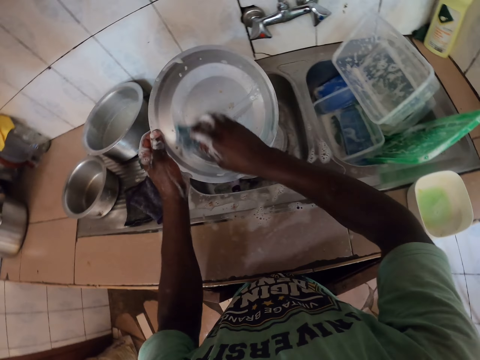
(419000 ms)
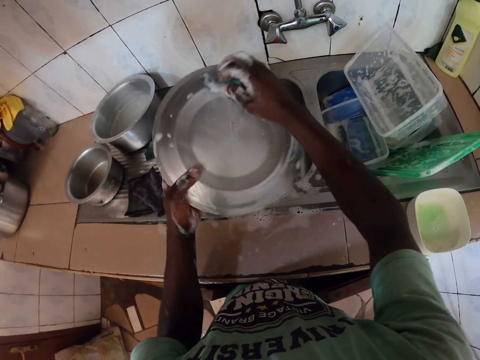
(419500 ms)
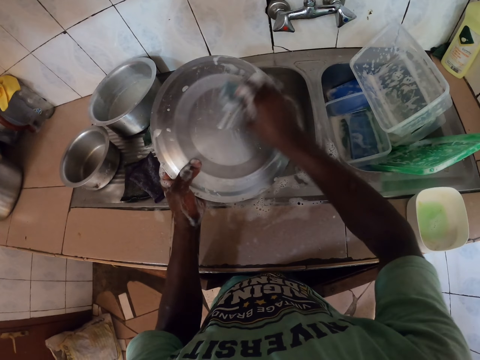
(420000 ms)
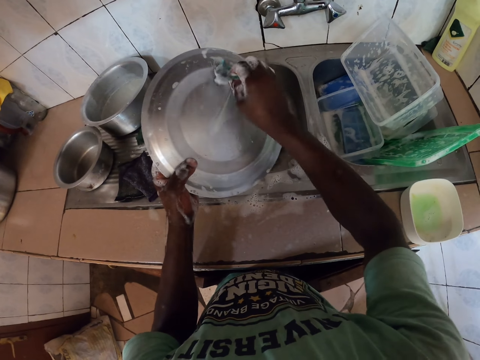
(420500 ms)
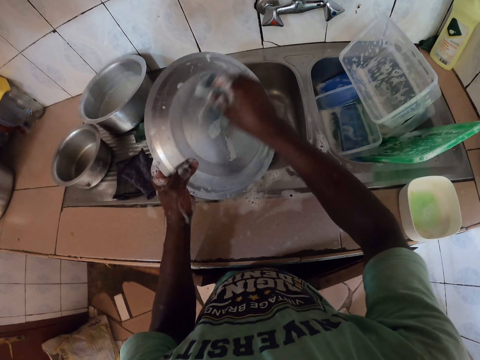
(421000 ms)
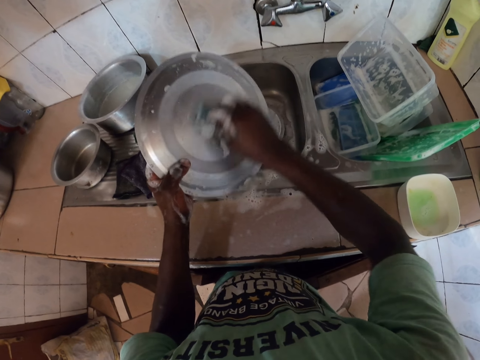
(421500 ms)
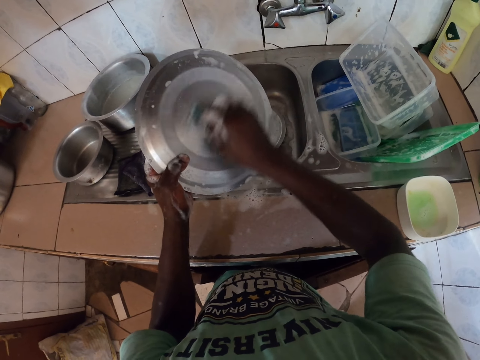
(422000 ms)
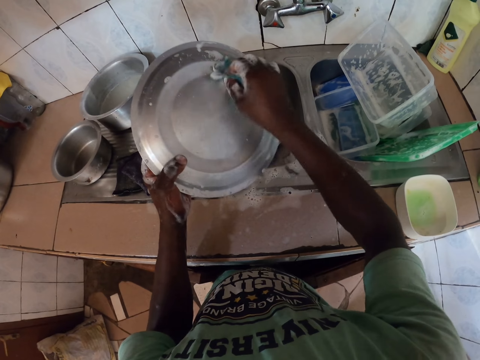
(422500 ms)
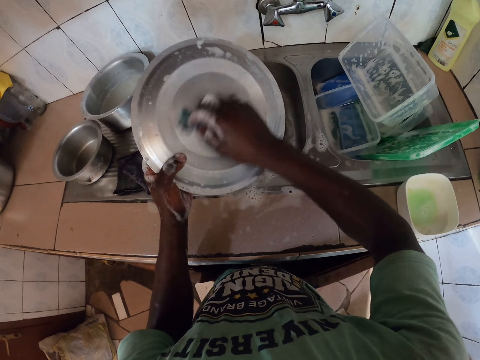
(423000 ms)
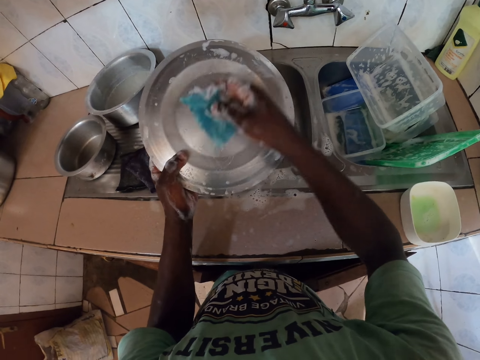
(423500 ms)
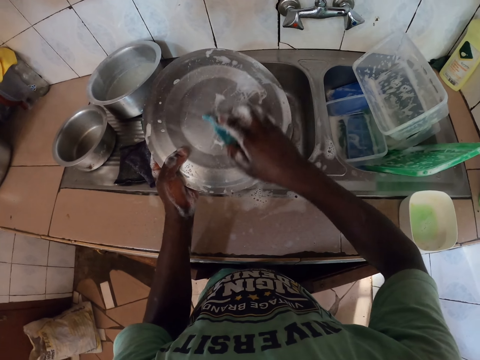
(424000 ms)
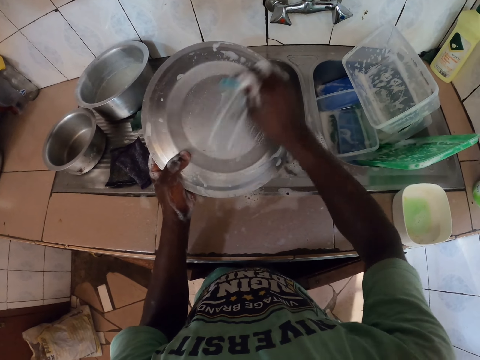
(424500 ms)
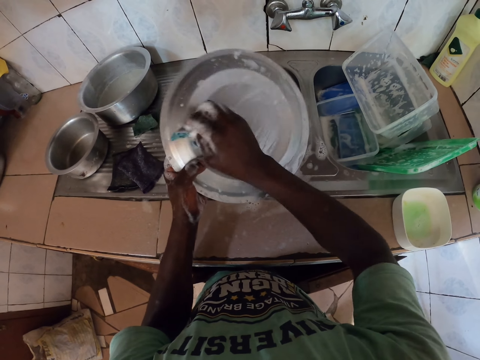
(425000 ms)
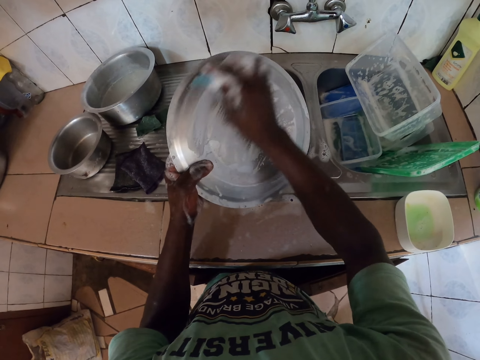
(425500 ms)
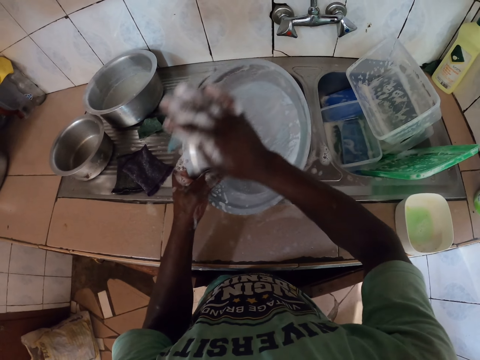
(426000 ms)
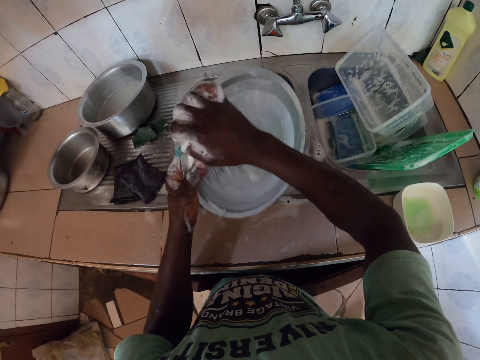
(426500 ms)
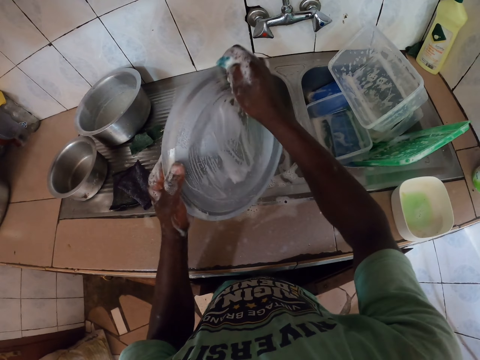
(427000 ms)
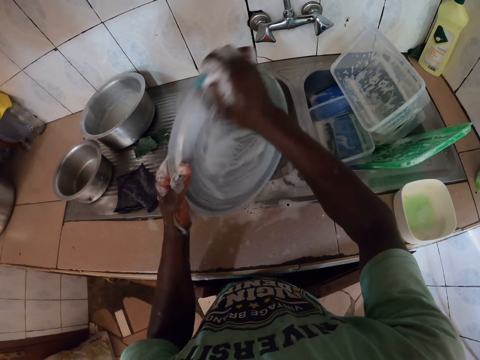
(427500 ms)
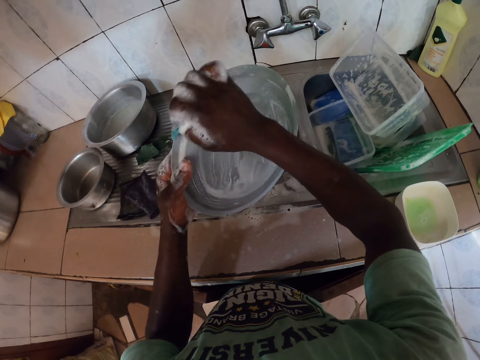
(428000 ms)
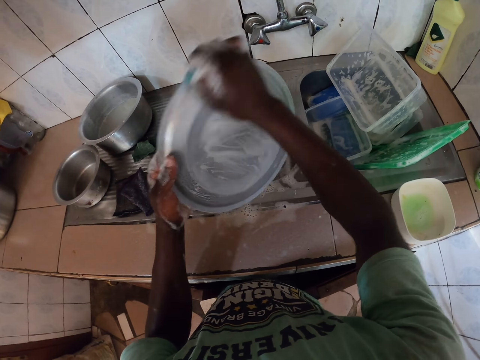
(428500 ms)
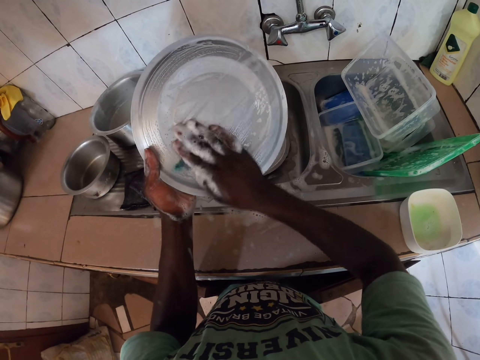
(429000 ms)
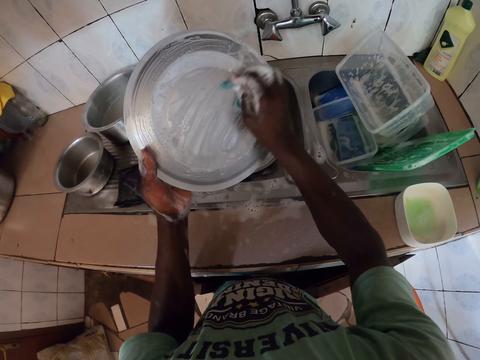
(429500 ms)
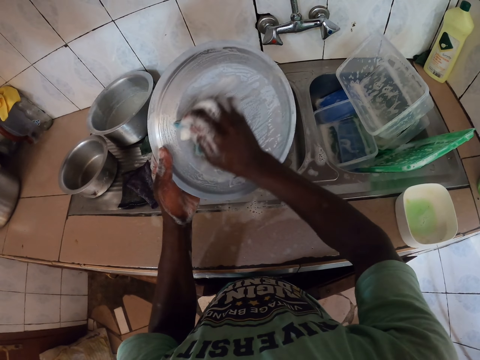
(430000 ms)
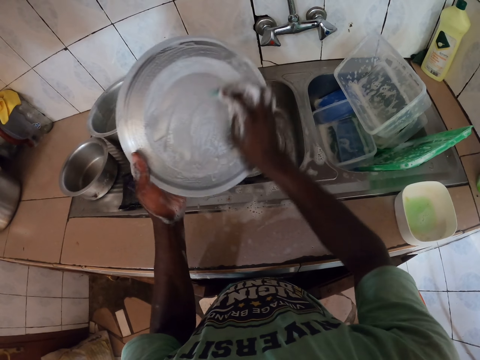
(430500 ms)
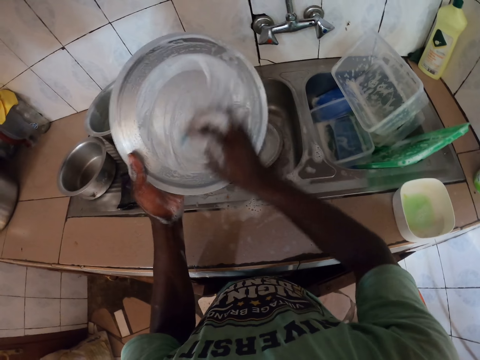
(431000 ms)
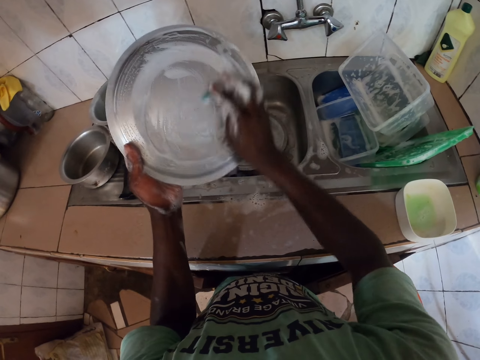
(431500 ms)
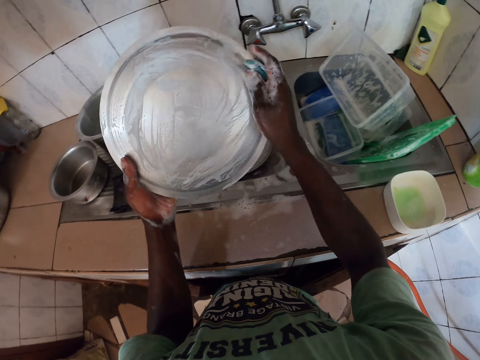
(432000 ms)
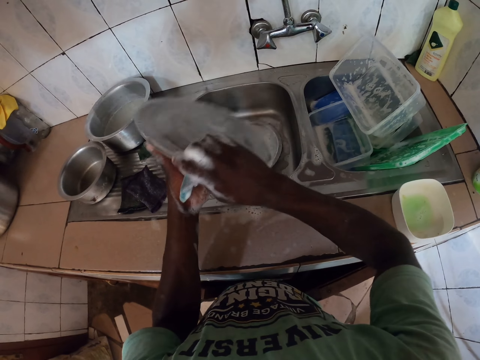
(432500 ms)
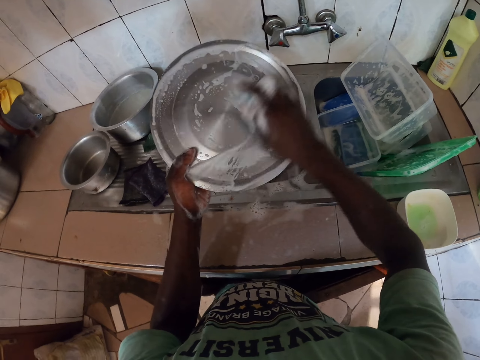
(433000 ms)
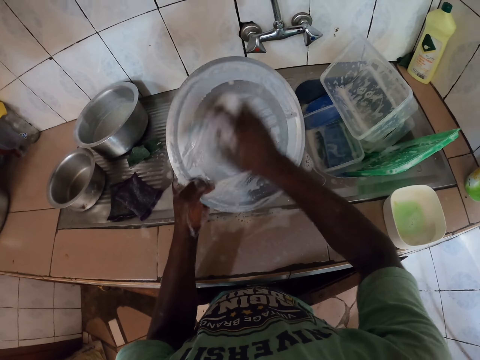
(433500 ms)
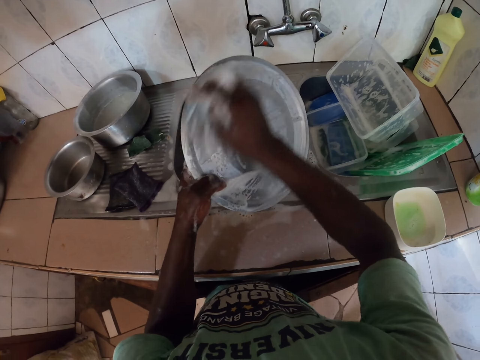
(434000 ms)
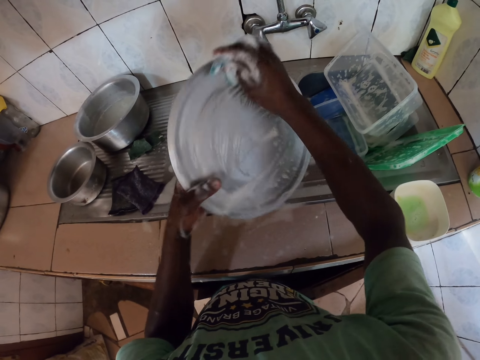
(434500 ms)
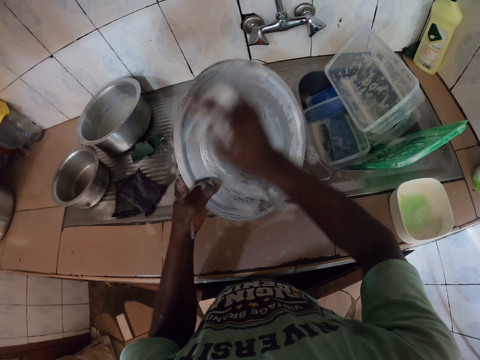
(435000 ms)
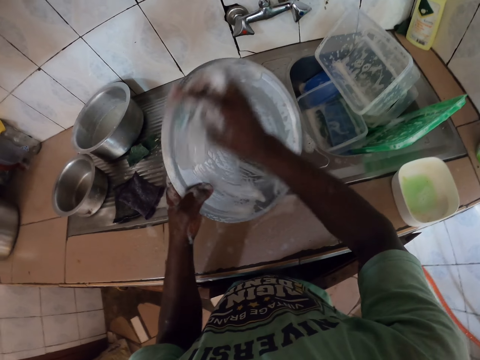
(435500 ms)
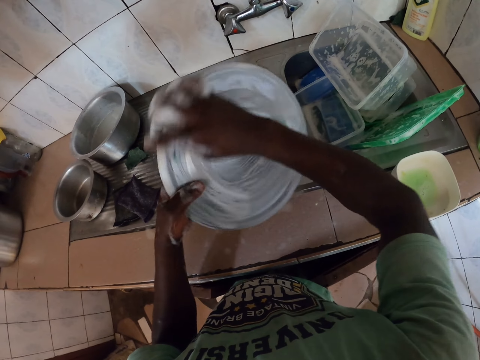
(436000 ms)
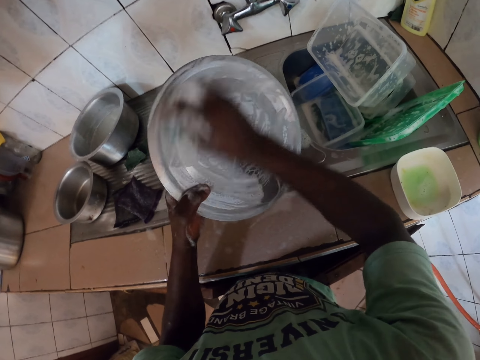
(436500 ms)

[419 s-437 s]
The camera wearer washes the stainless lid. They turn the stainless lid. They wash the stainless lid.

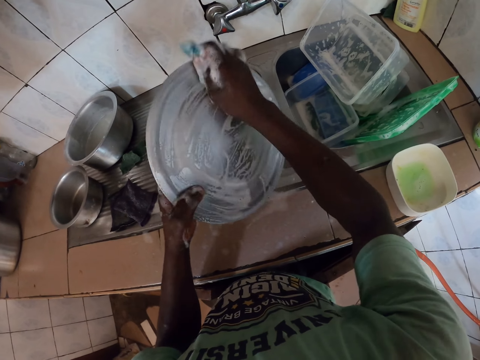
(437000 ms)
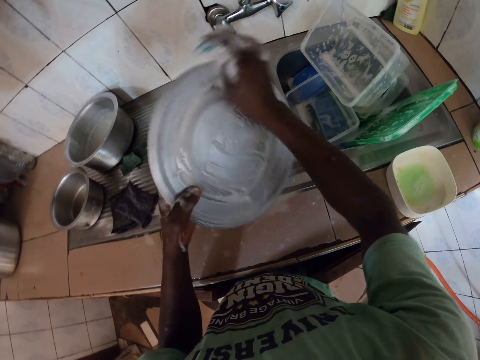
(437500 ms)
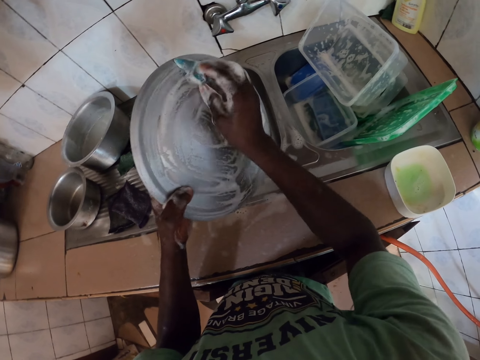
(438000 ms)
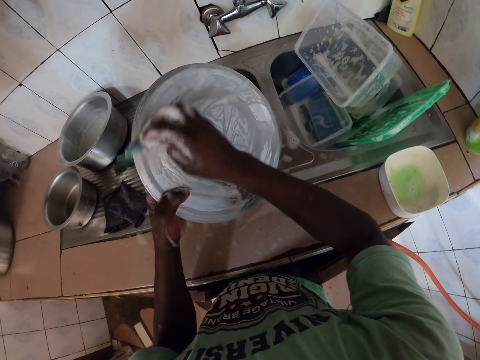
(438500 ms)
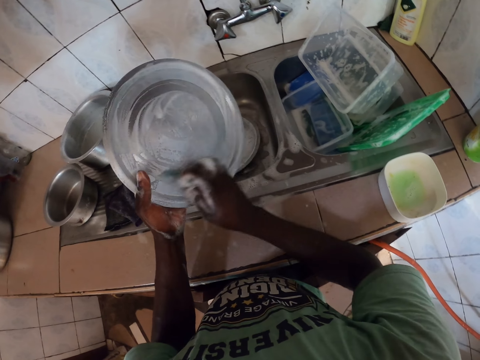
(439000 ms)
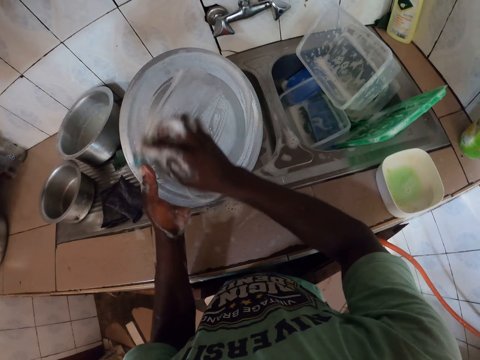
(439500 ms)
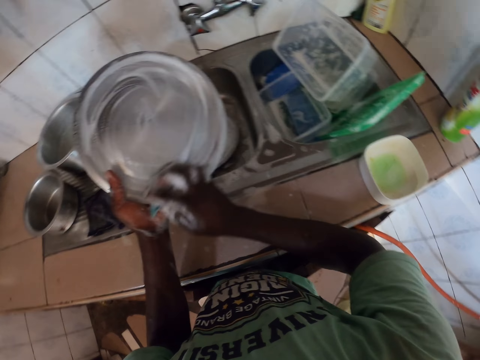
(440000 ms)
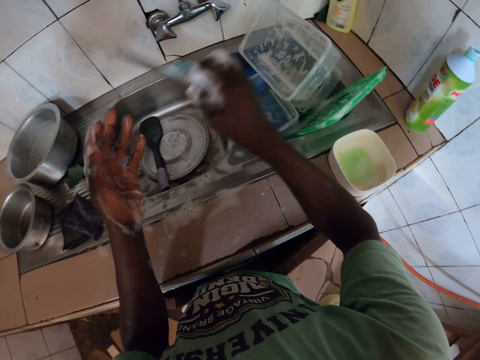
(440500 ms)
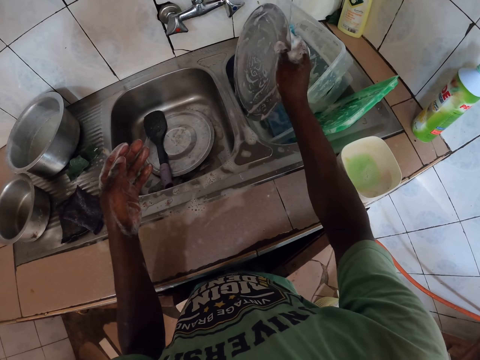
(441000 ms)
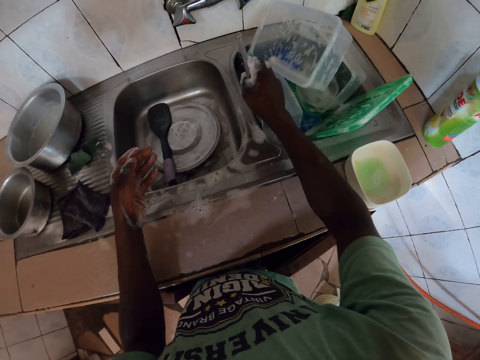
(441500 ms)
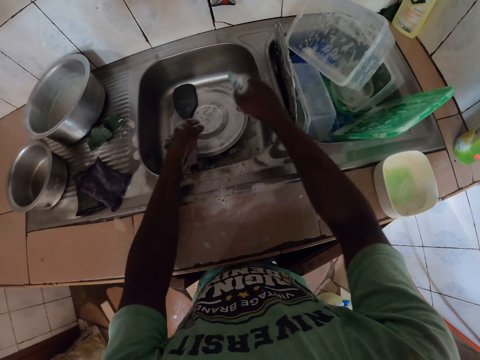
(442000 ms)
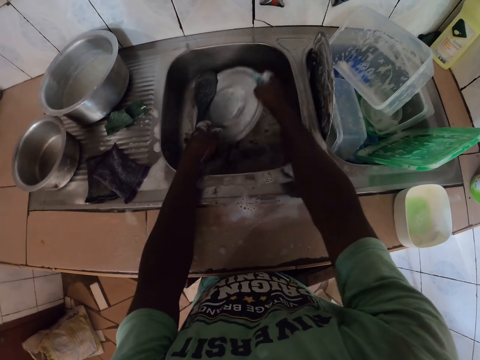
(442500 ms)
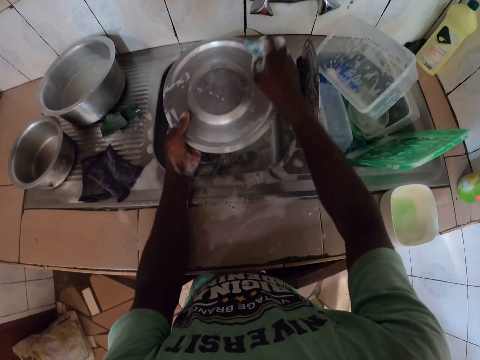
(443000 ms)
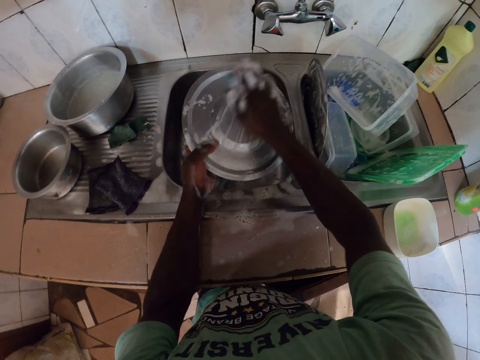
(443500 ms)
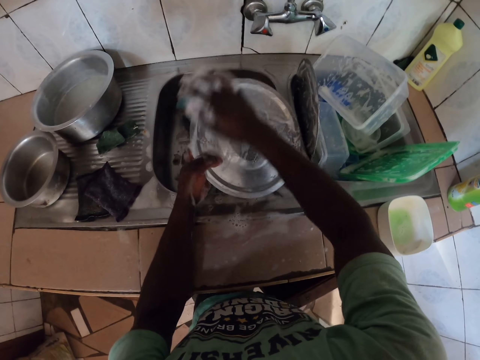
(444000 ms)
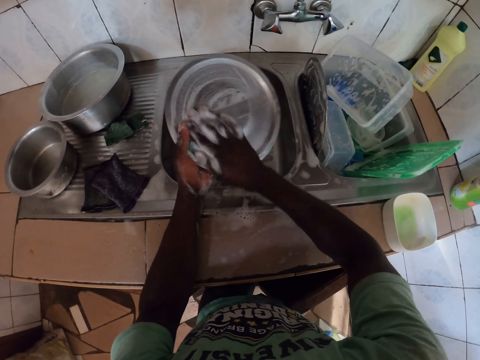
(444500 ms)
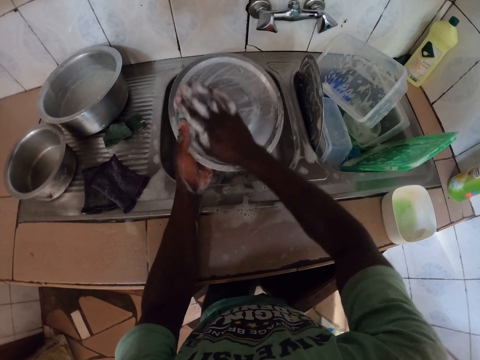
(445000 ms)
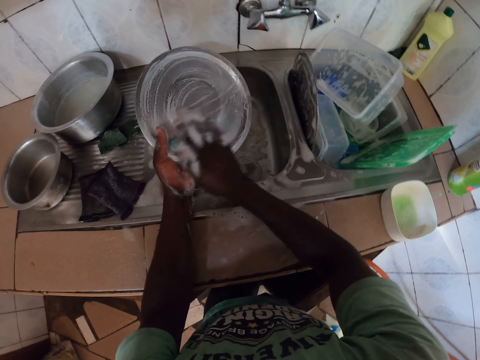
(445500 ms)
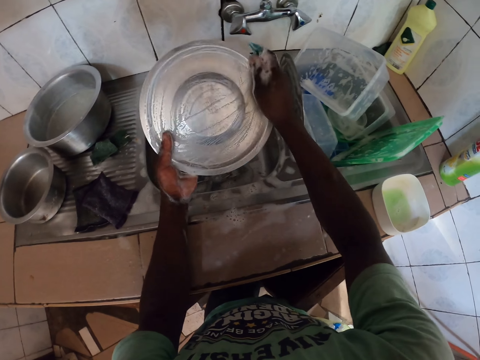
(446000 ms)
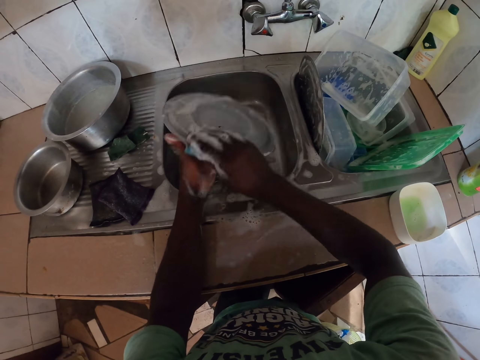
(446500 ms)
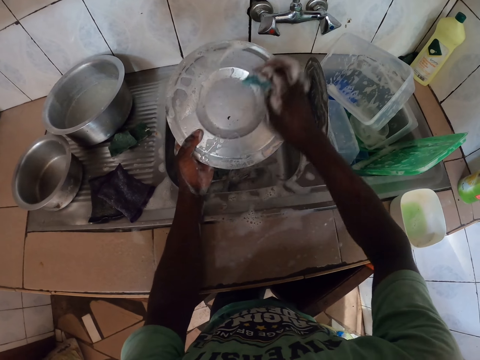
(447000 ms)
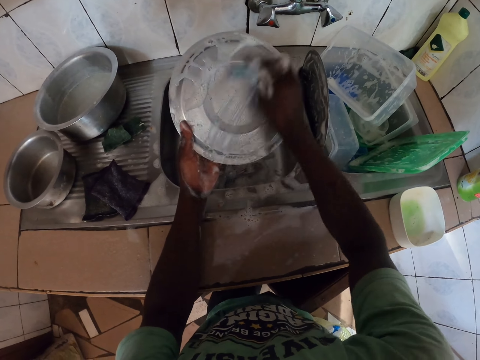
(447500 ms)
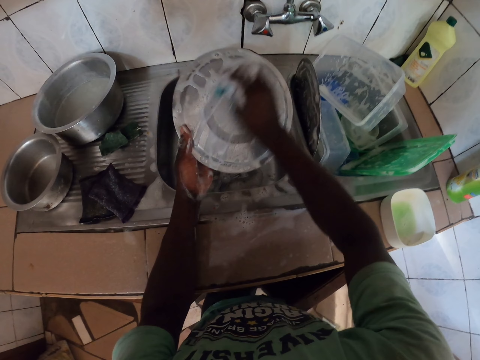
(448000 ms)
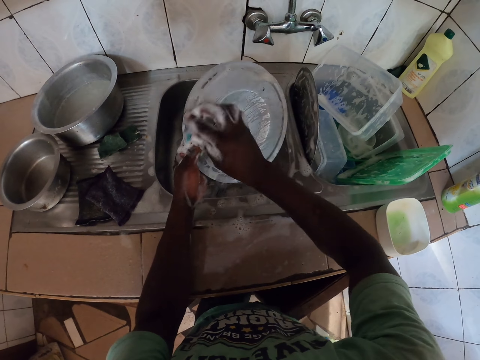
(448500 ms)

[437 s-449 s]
The camera wearer puts the stainless lid in the sink. They pick the stainless lid. They wash the stainless lid. They turn the stainless lid. They wash the stainless lid.
